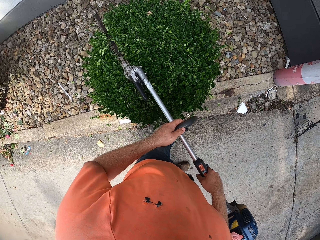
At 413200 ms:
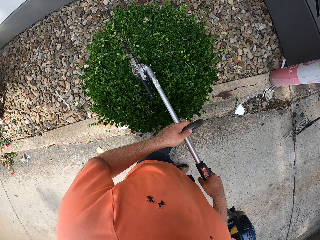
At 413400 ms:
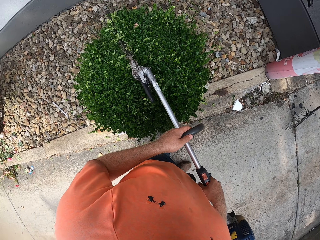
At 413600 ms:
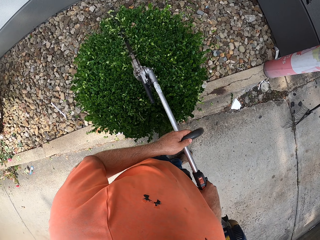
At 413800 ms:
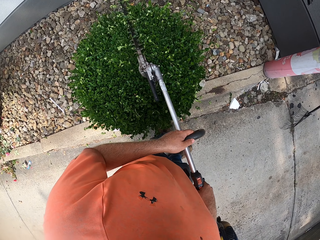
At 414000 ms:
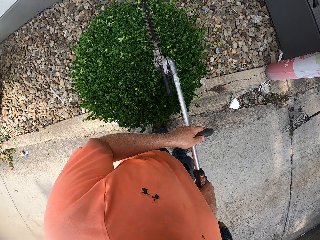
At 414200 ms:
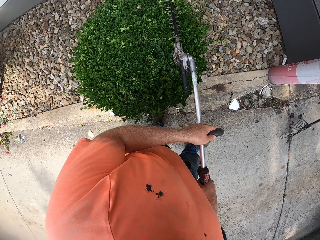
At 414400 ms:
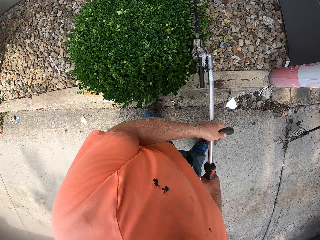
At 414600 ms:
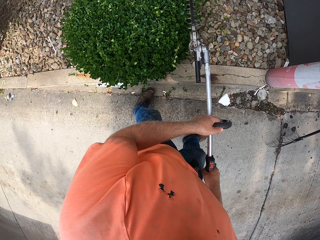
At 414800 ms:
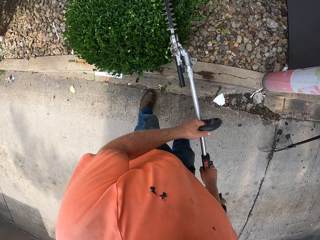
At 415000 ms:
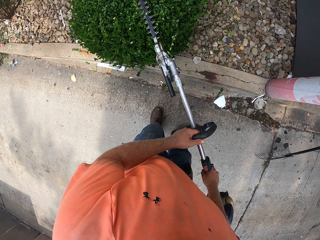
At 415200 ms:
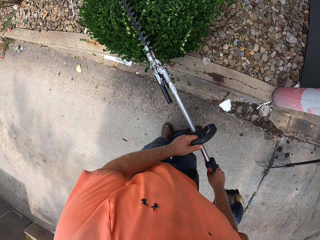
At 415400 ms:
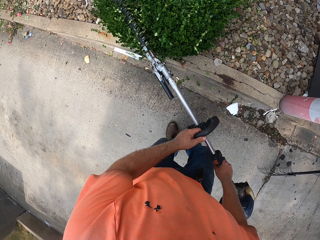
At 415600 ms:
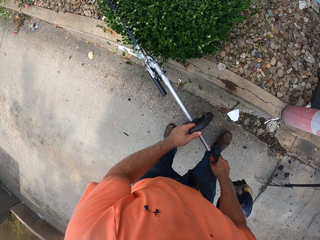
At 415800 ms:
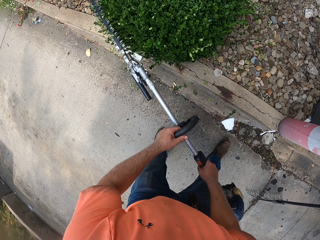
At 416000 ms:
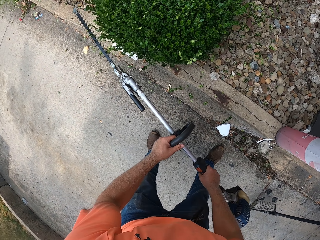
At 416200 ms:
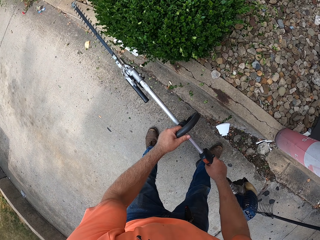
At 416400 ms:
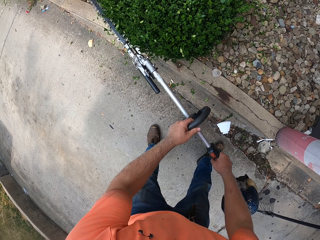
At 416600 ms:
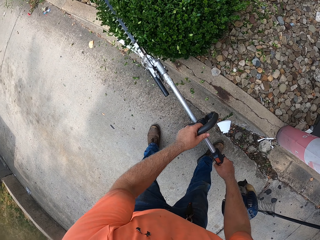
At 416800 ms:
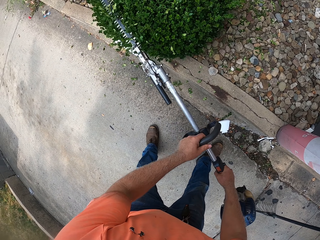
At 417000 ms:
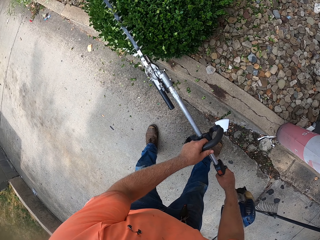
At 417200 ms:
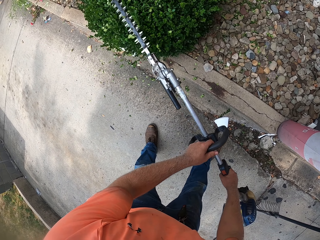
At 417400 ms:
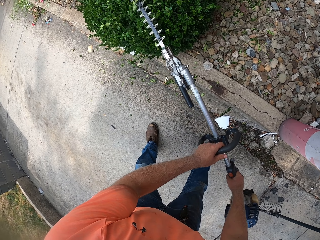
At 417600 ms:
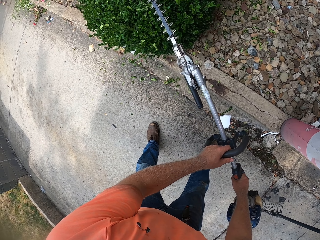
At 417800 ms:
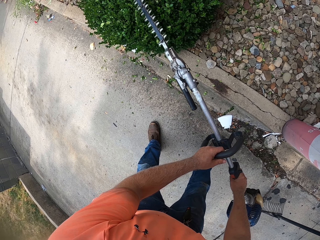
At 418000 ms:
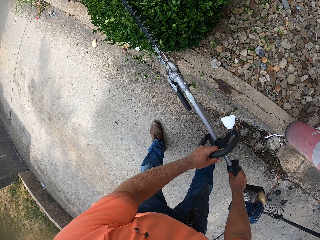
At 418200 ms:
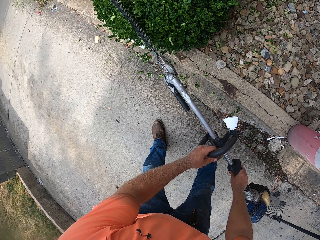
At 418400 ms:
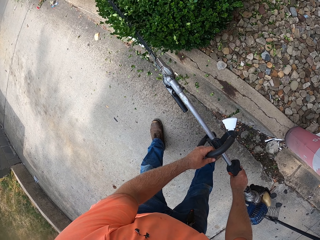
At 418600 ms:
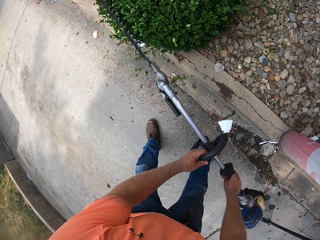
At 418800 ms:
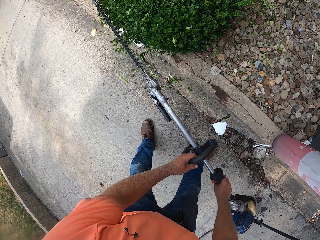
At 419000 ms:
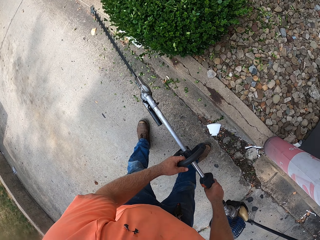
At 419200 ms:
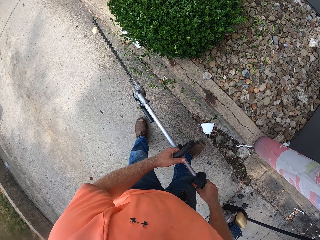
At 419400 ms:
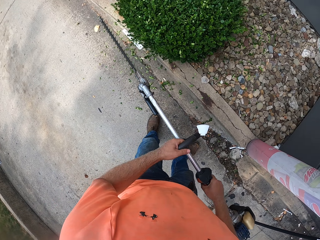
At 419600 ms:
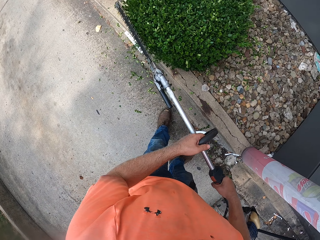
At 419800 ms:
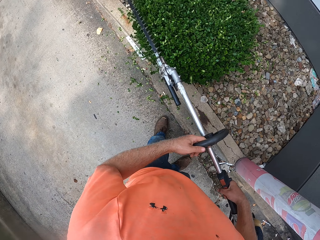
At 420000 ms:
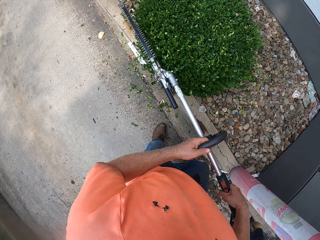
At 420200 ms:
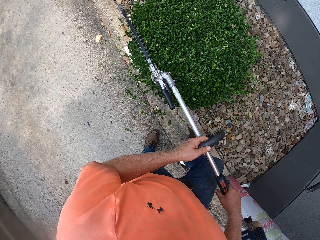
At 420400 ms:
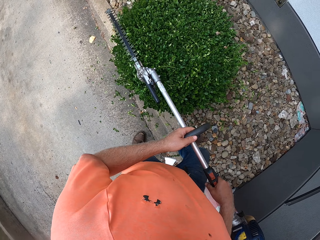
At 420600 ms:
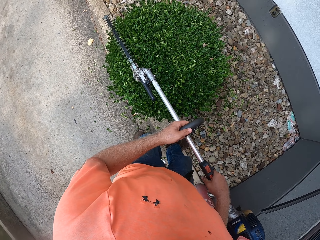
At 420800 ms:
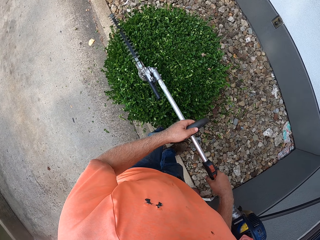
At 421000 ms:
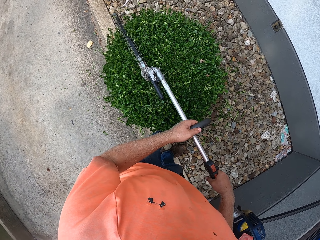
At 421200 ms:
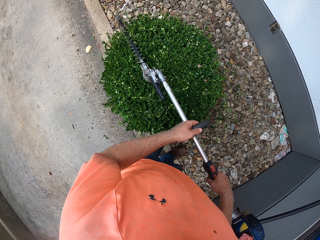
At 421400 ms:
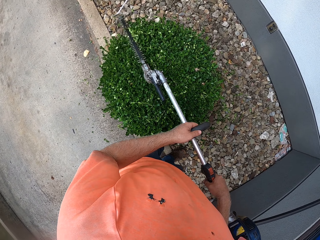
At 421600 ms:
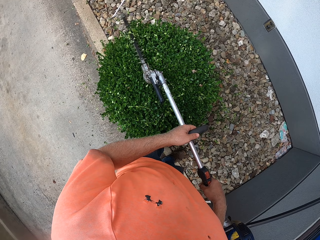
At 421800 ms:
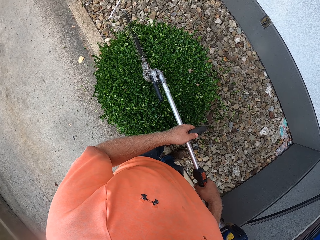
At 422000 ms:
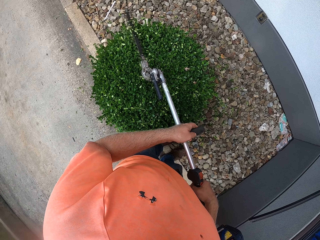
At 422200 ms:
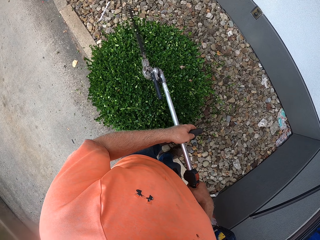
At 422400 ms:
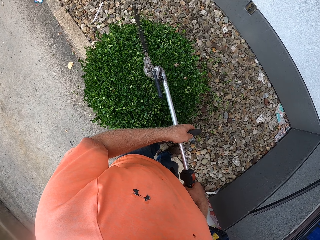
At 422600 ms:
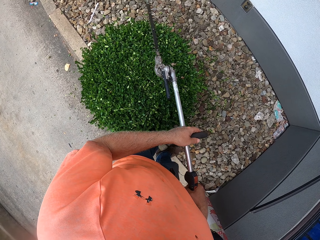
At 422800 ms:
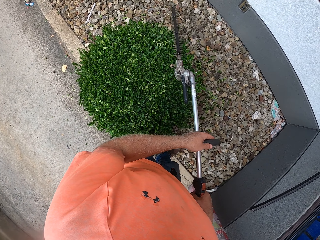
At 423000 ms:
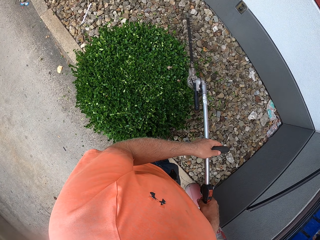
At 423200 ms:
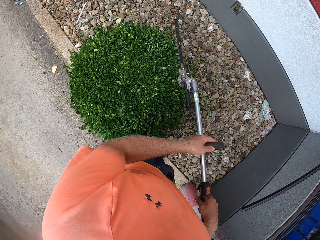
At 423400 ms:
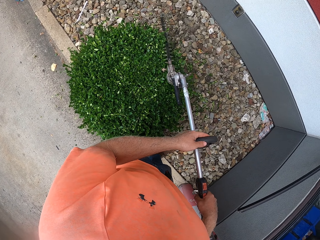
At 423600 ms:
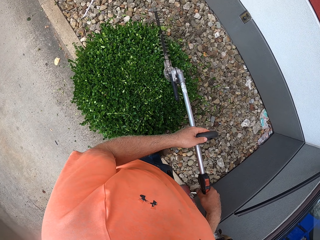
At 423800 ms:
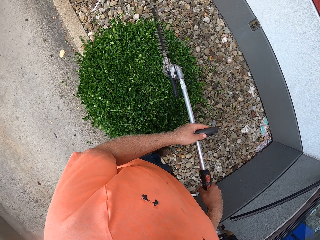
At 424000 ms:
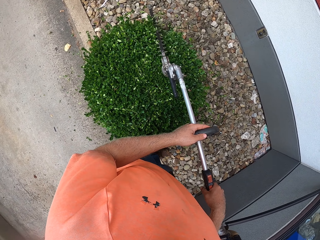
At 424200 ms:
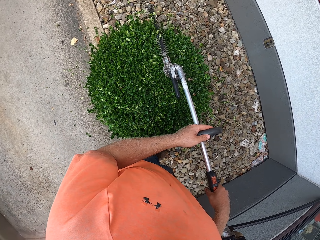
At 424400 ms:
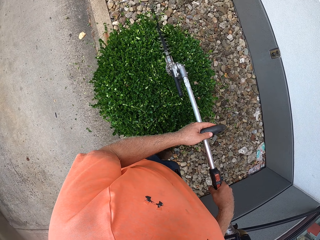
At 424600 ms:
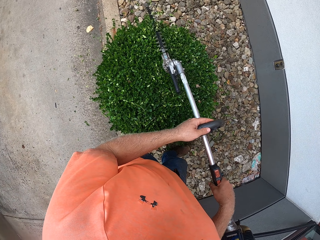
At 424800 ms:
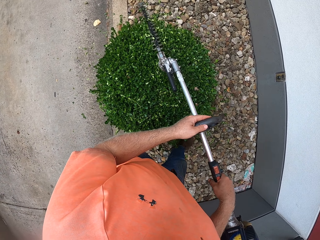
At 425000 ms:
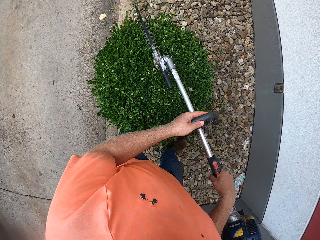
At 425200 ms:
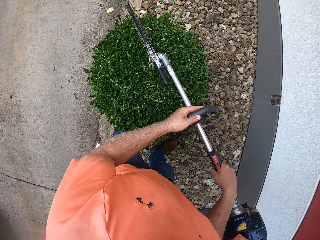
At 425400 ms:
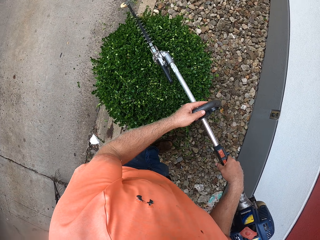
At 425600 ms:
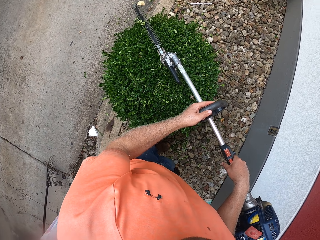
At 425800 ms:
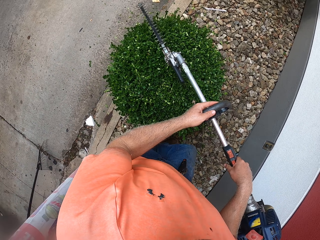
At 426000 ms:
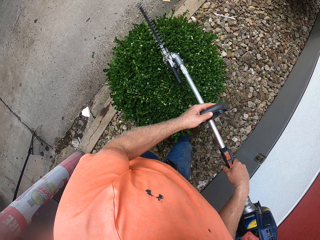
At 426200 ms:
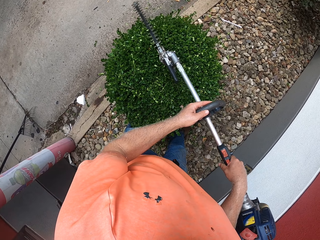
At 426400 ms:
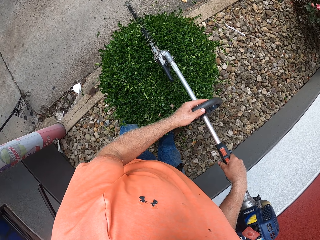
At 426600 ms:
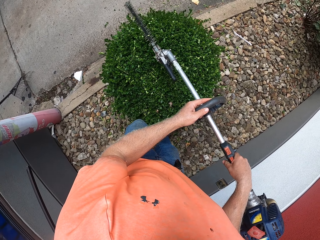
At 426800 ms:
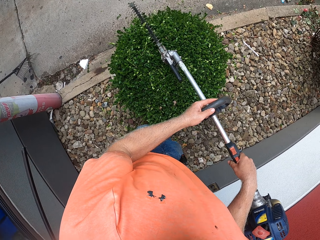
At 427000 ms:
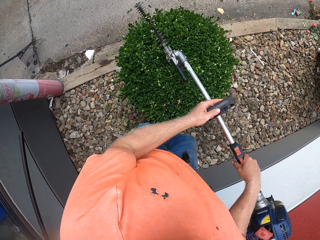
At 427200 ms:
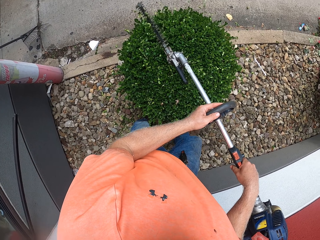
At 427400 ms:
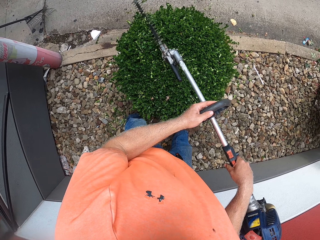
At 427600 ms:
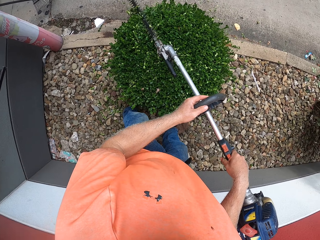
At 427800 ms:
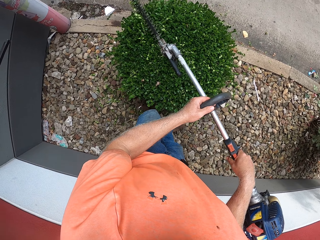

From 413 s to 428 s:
The camera wearer cuts the shrub with the edge cutting machine. They move the edge cutting machine along the shrub. They cut the shrub with the edge cutting machine. They cut the shrub with the edge cutting machine again. They move the edge cutting machine along the shrub. They cut the shrub with the edge cutting machine. They move the edge cutting machine along the shrub. They cut the shrub with the edge cutting machine. They move the edge cutting machine along the shrub.

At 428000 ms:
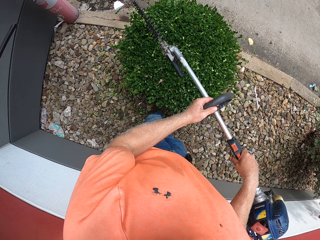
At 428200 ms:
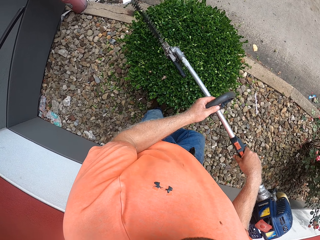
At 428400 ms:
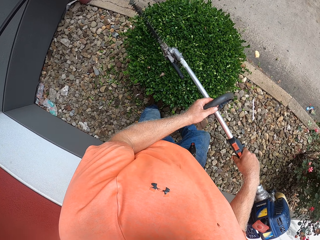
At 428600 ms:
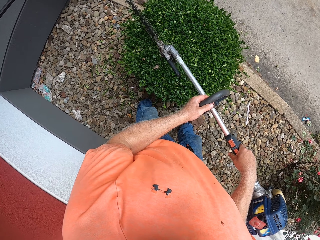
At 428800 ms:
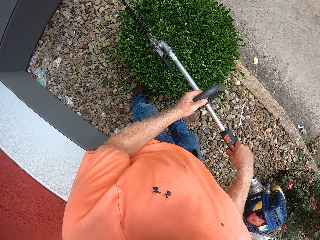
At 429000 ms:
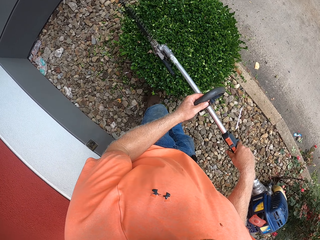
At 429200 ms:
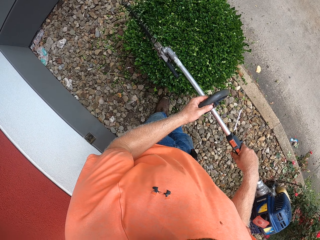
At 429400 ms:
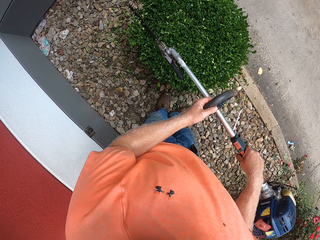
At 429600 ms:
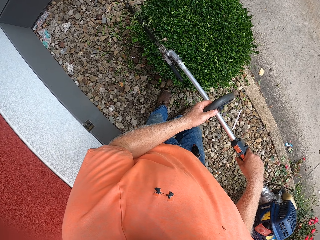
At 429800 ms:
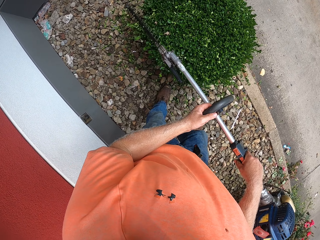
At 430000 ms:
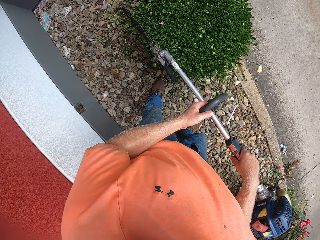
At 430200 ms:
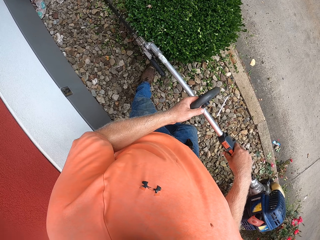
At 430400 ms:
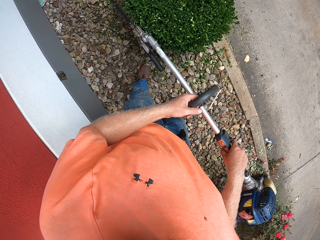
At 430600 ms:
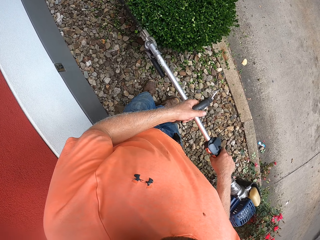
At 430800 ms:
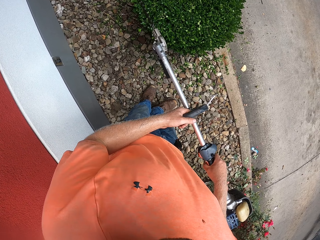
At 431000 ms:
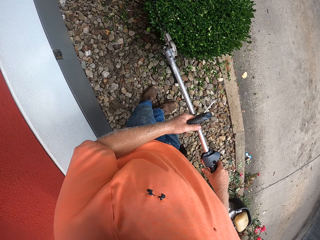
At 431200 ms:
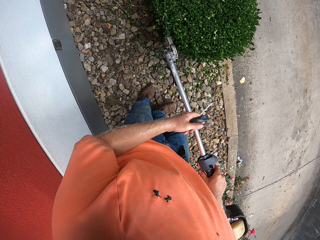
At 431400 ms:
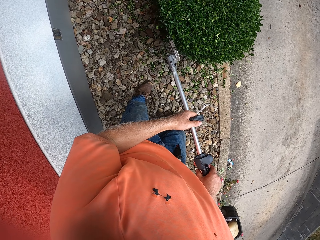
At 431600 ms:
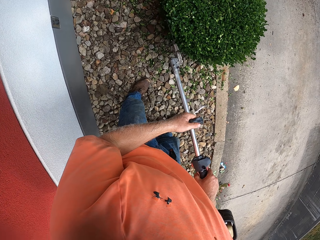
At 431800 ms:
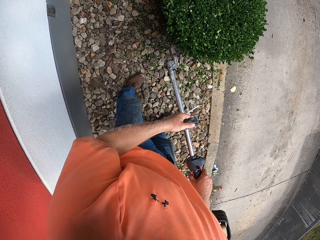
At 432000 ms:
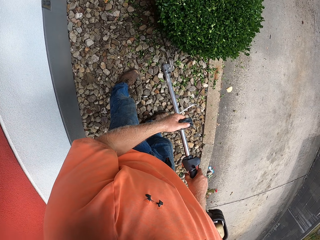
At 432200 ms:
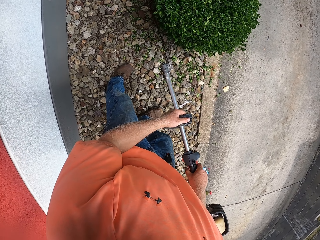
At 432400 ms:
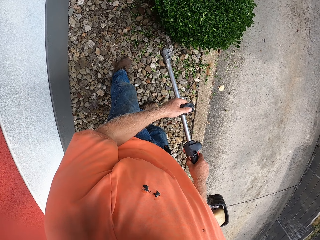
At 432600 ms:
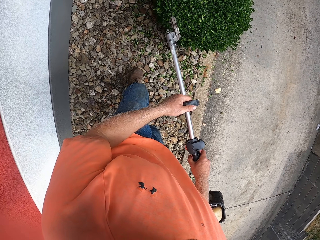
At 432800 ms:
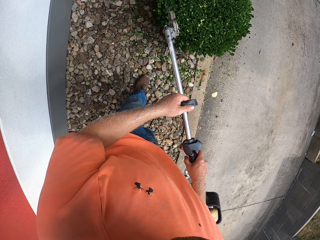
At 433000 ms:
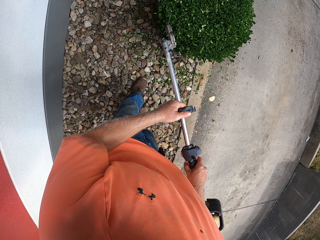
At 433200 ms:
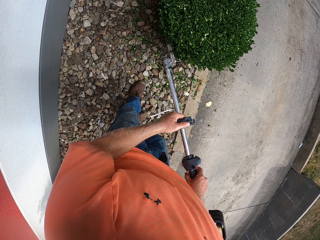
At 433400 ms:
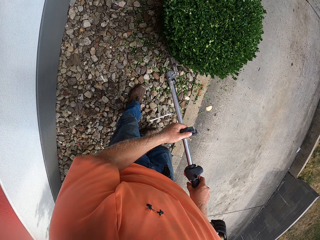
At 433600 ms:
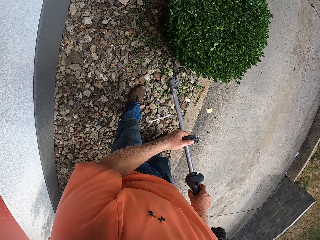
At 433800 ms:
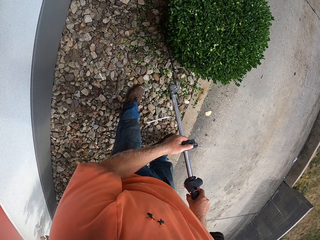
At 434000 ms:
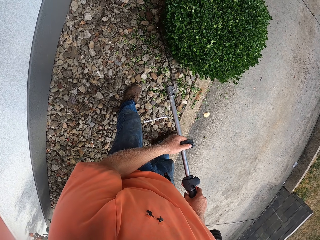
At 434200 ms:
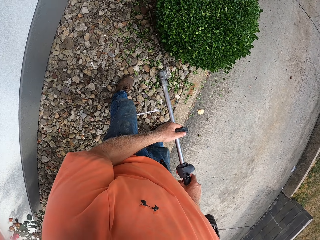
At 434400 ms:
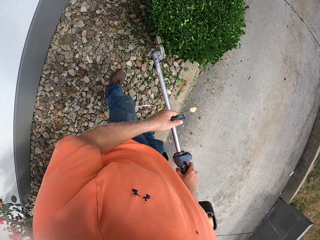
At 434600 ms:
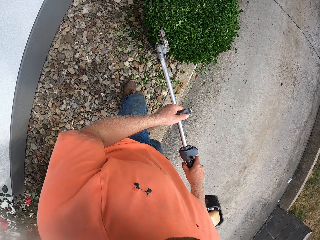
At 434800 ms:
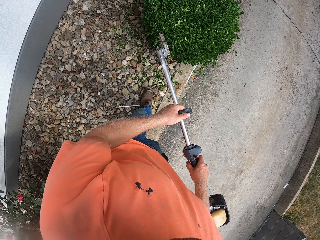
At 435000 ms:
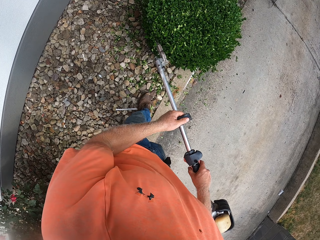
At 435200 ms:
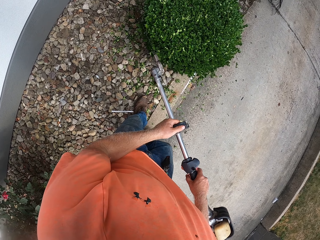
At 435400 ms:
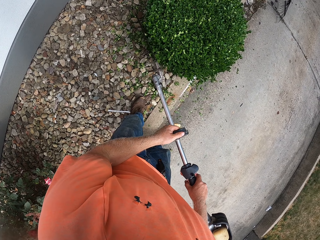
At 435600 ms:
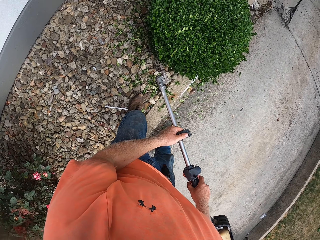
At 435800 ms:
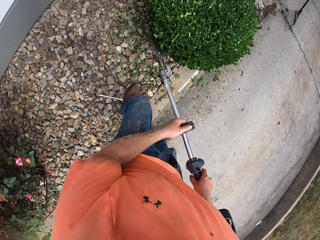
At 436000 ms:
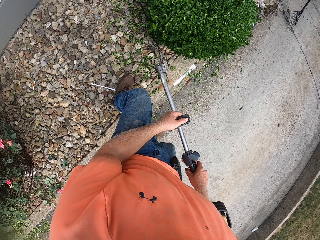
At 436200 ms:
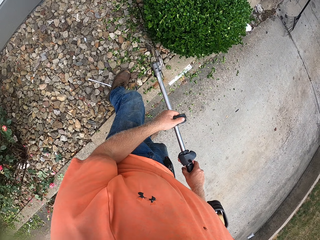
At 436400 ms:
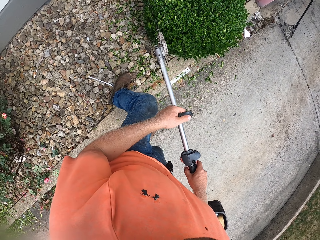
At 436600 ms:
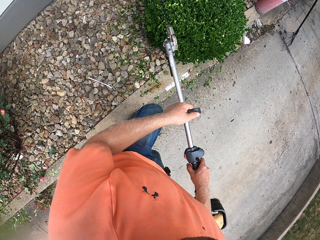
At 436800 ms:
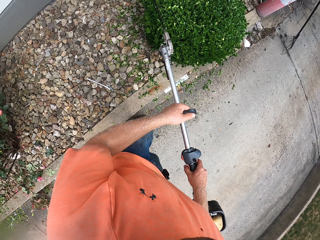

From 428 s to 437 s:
The camera wearer moves around the edge cutting machine. They cut the shrub with the edge cutting machine.
